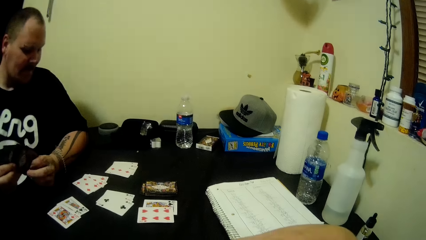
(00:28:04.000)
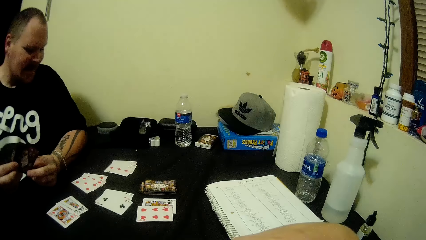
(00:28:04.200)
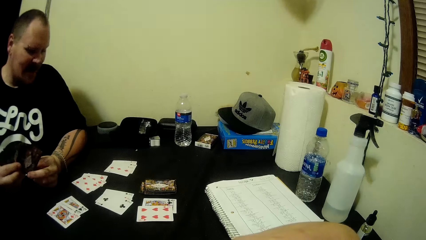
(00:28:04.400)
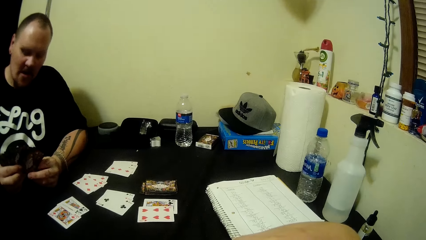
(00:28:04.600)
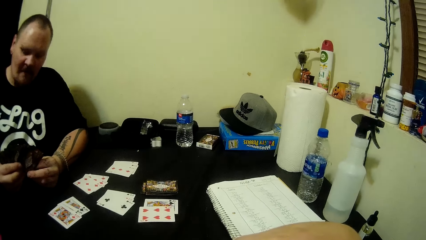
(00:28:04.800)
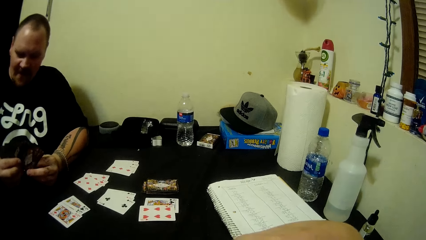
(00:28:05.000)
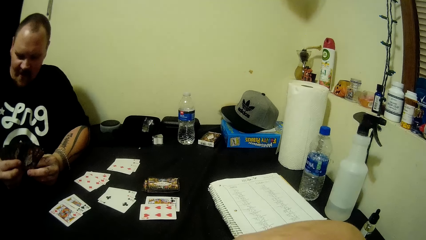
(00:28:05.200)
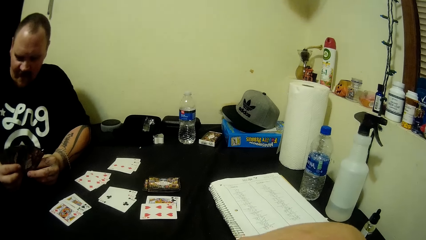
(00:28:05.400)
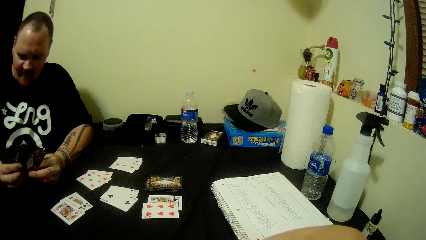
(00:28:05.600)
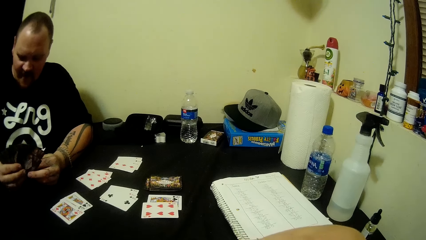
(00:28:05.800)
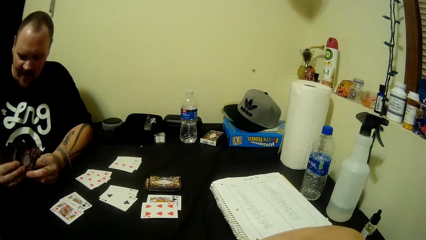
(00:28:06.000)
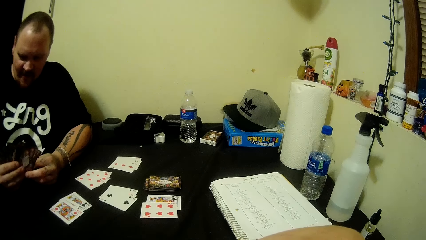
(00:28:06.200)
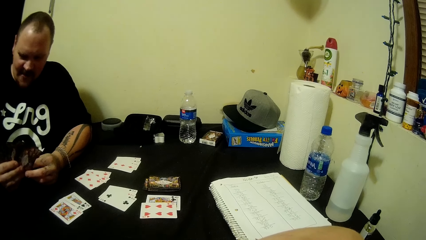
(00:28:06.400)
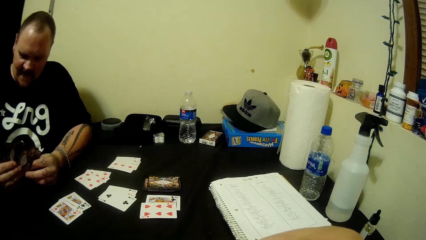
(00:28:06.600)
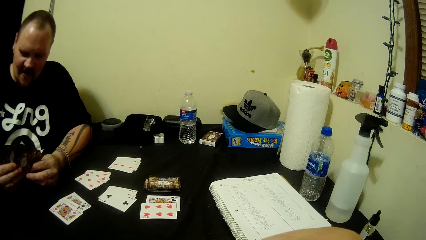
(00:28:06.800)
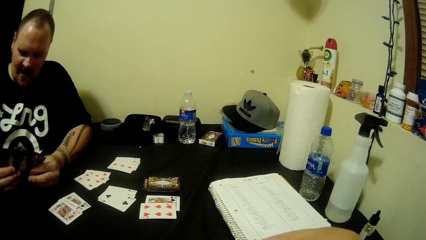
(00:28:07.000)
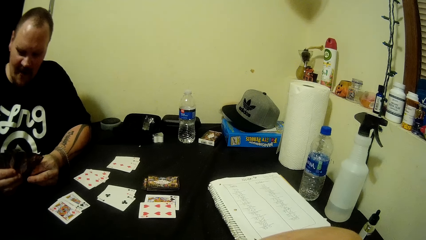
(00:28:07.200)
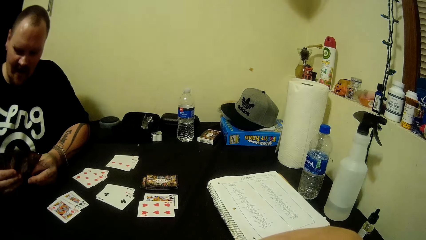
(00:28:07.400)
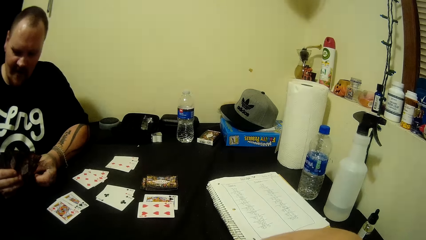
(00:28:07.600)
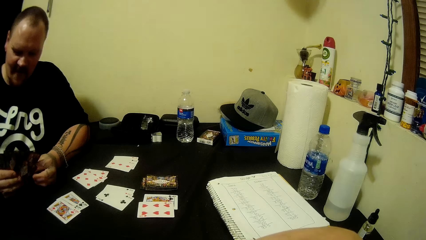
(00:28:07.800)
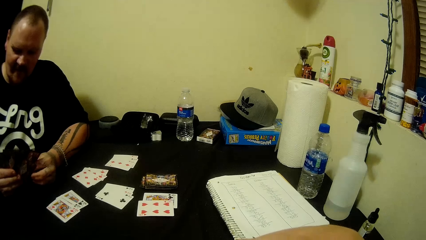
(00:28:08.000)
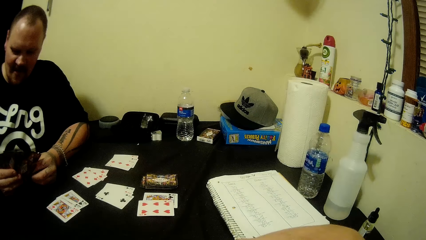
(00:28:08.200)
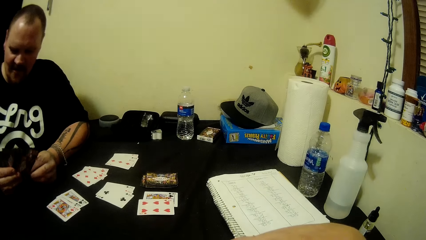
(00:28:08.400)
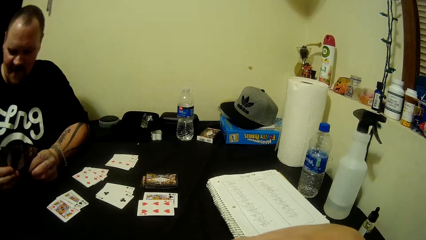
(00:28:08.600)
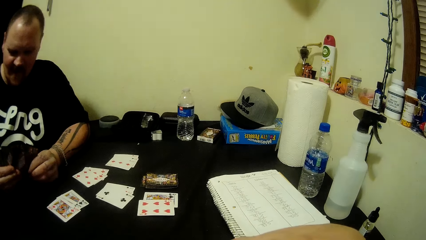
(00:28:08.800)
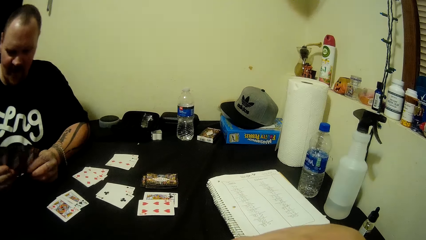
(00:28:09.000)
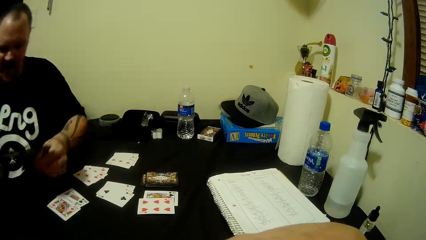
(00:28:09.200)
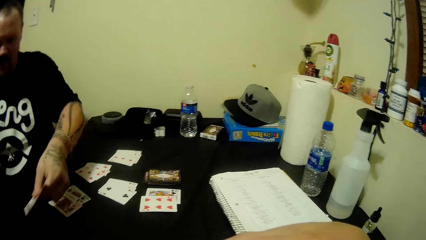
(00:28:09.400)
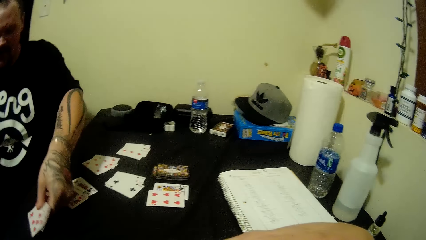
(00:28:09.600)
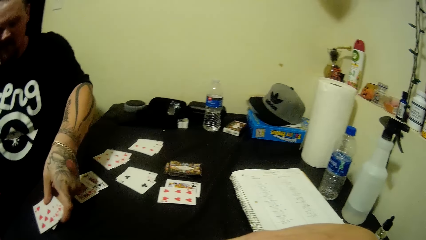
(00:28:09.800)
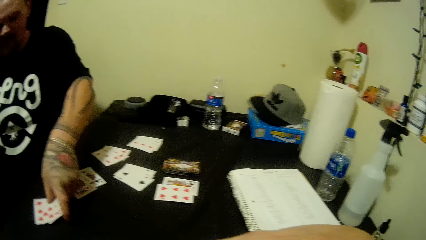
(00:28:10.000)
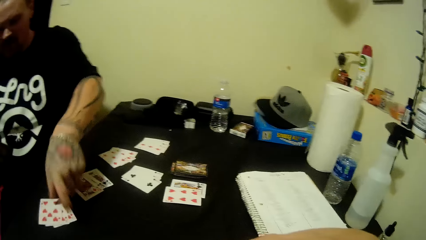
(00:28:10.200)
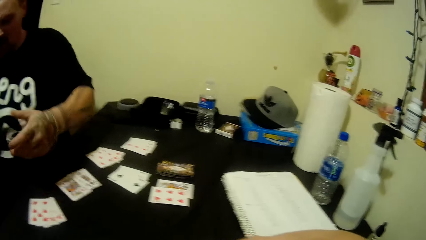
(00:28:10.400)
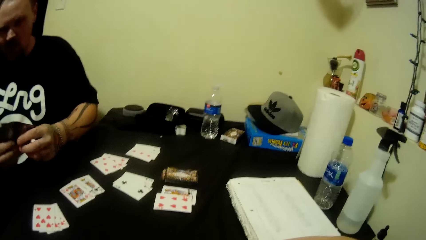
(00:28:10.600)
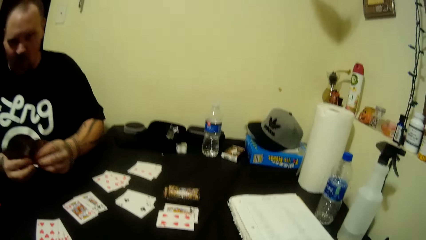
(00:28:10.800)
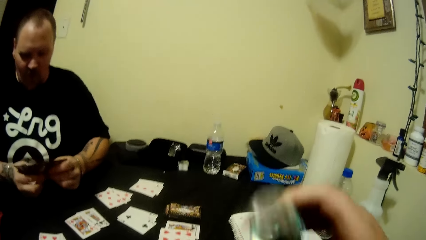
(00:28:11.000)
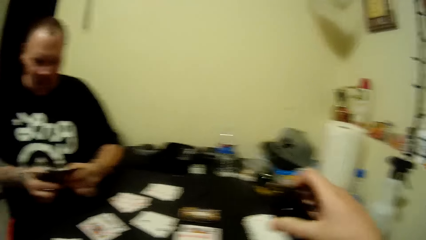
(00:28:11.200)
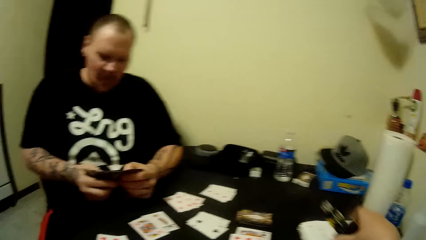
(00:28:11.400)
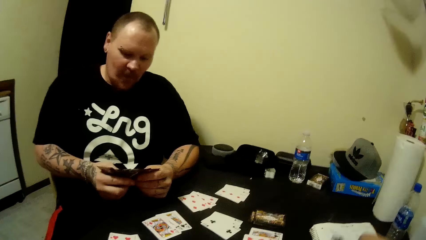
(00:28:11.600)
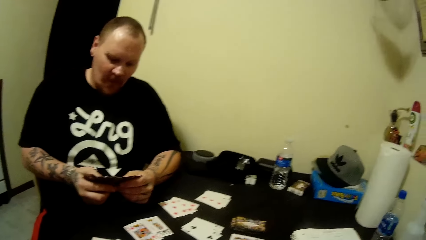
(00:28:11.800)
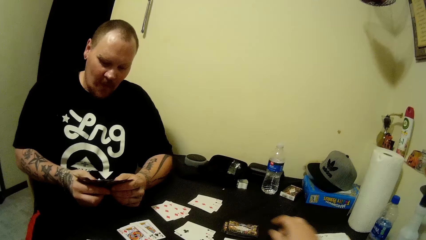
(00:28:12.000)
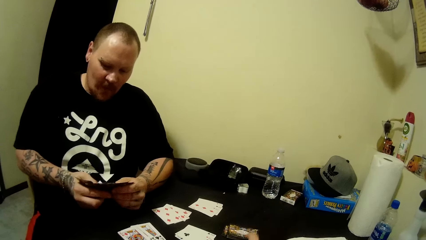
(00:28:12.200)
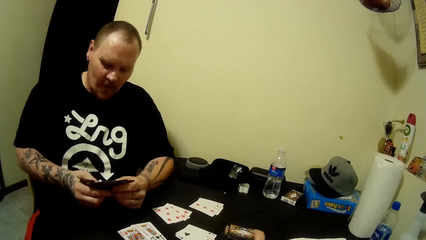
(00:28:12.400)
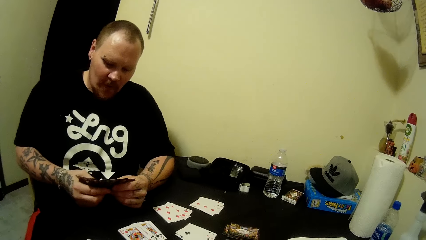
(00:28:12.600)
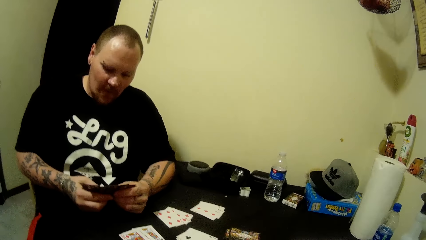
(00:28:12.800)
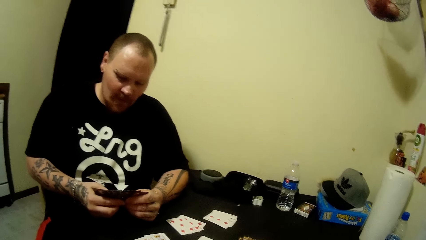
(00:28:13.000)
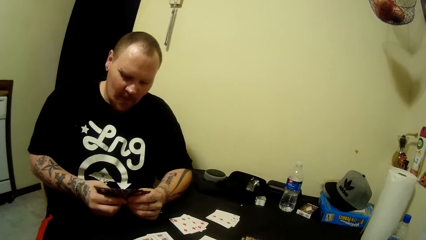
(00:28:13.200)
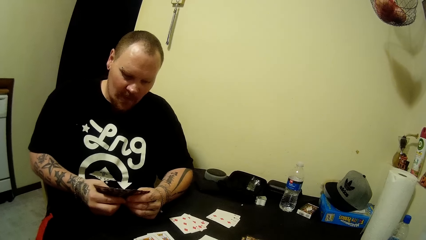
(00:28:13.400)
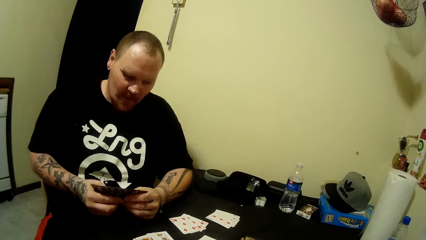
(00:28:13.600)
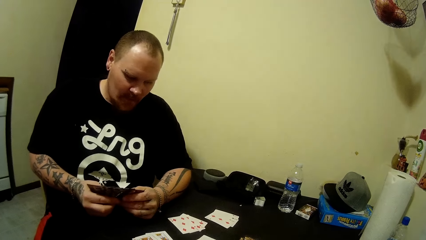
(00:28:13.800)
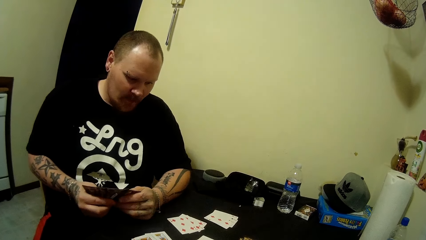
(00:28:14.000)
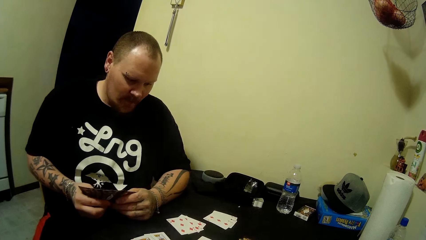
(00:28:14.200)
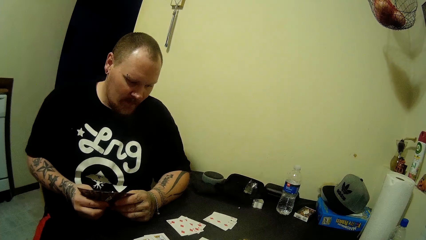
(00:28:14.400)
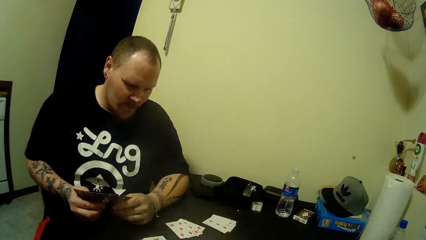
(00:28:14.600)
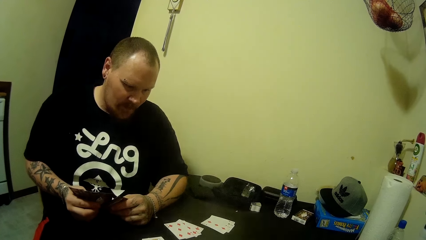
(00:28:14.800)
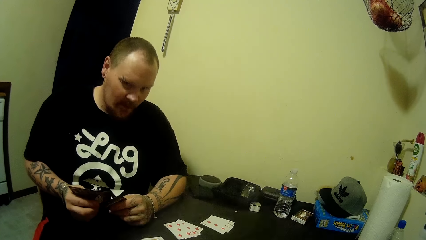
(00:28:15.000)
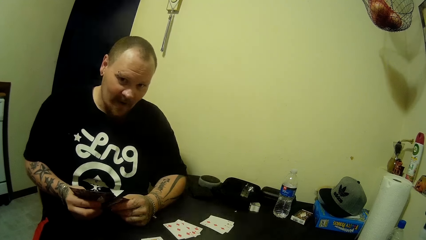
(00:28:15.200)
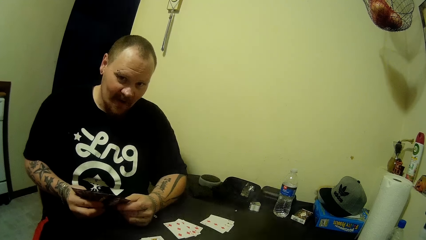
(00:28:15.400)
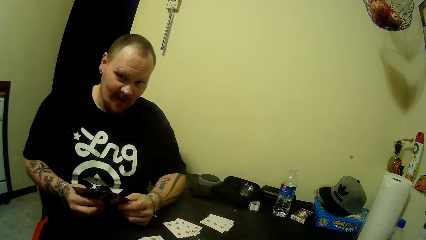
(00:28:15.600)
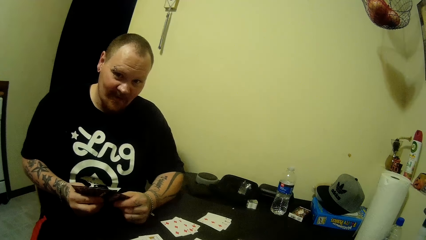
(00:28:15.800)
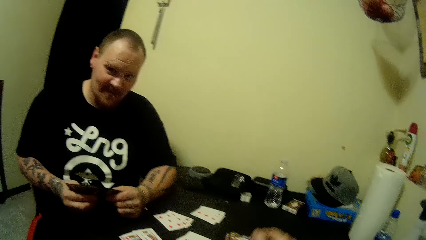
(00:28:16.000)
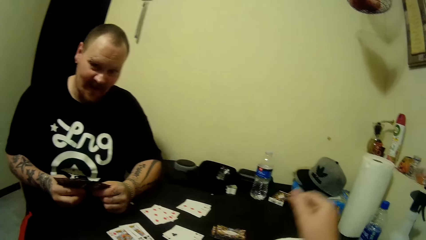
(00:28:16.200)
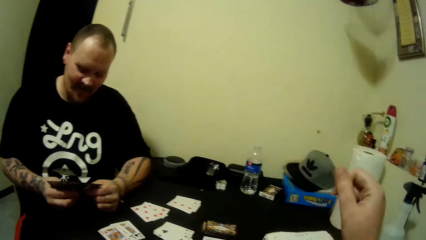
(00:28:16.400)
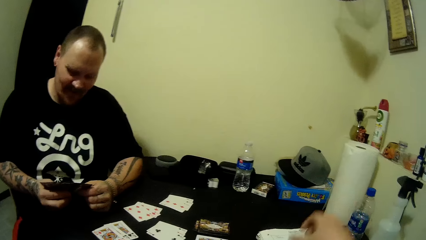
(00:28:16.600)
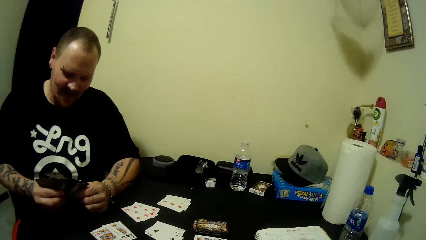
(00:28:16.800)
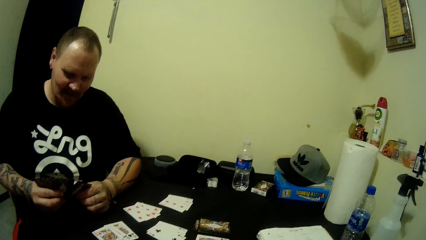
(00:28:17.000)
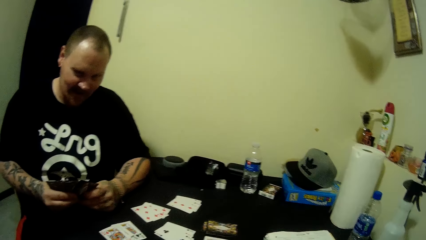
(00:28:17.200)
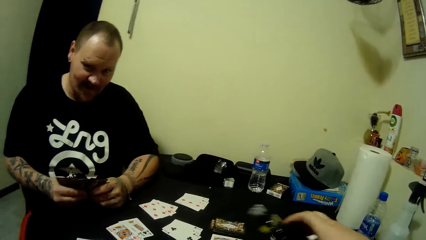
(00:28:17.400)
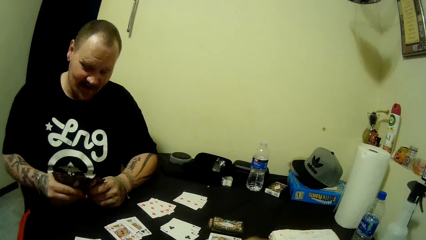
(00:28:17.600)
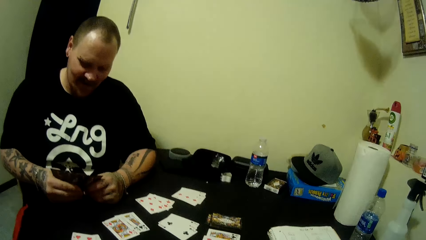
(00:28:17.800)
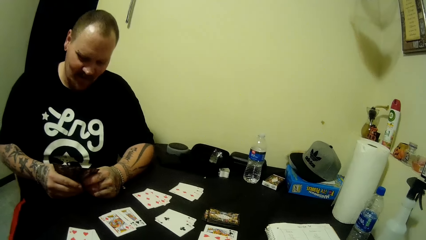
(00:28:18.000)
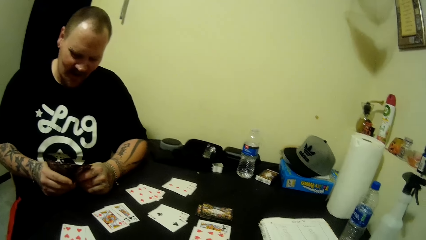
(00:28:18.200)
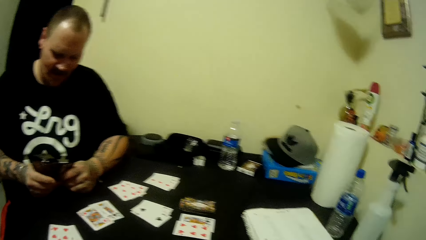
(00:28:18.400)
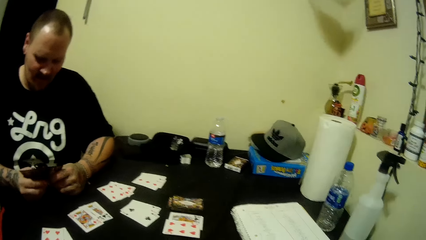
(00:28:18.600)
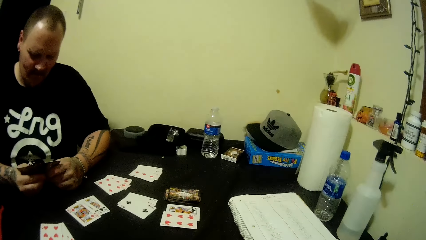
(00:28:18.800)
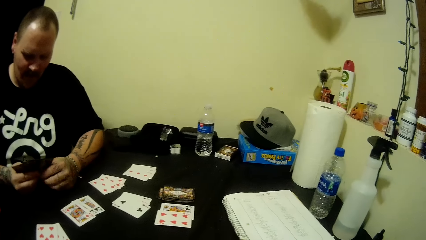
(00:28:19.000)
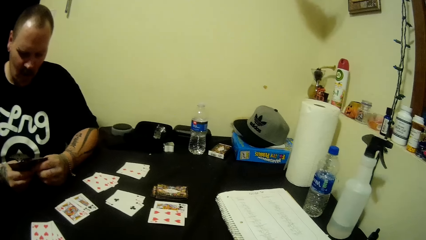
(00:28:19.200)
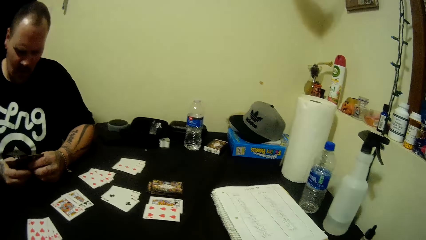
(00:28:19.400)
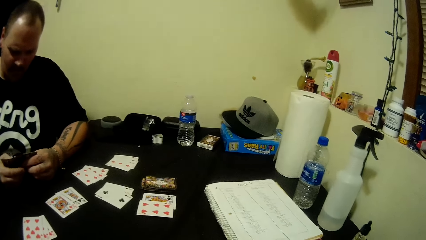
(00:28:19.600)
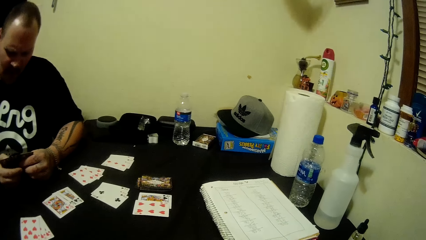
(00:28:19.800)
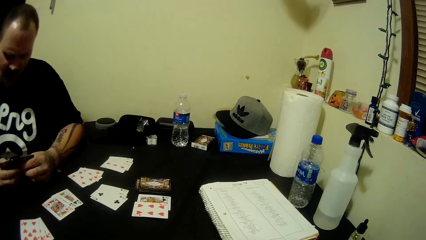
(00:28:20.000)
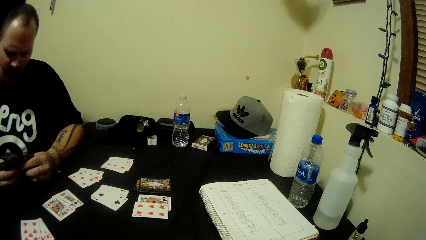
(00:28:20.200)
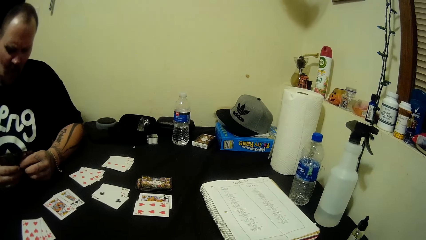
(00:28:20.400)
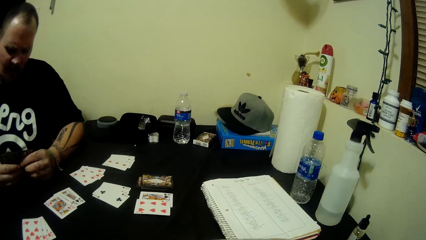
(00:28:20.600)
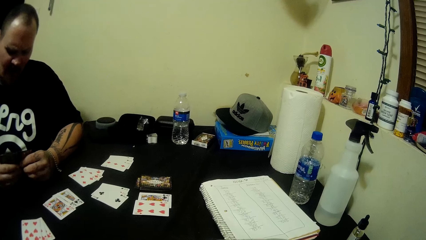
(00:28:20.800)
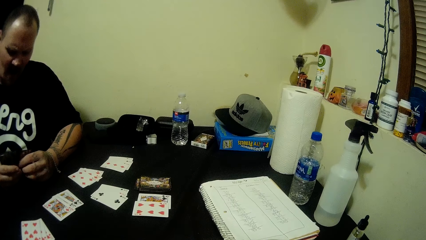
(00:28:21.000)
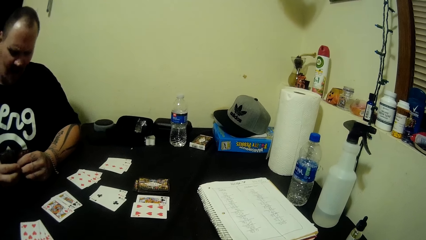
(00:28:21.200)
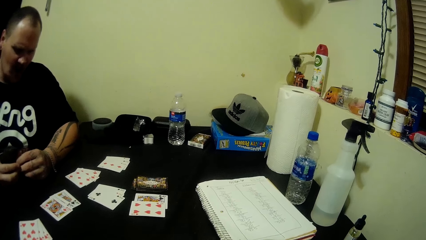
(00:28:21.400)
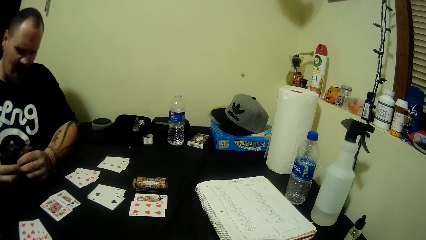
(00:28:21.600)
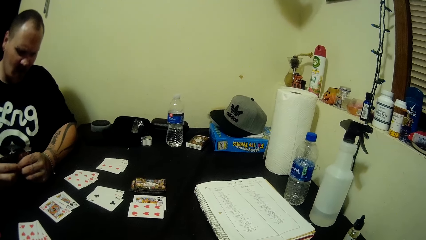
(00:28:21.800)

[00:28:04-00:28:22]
A man puts the cards on the table and looks at the cards. The camera wearer puts the cards on the table. They pick a vape from a table. They smoke the vape. The man converses. The camera wearer picks the card. The man arranges the cards and converses.
